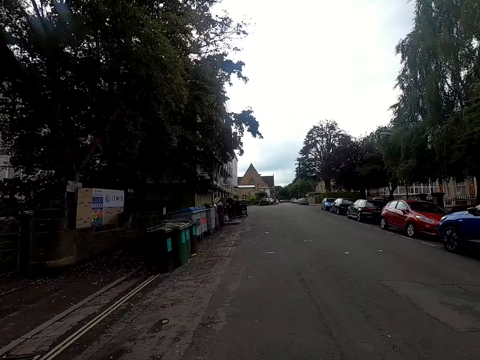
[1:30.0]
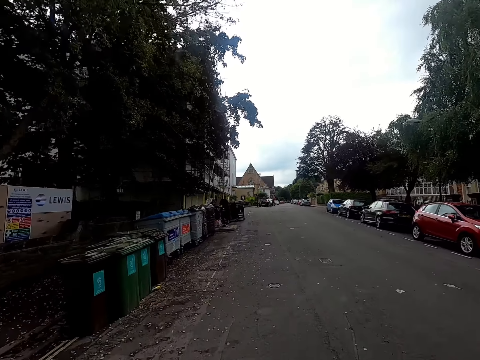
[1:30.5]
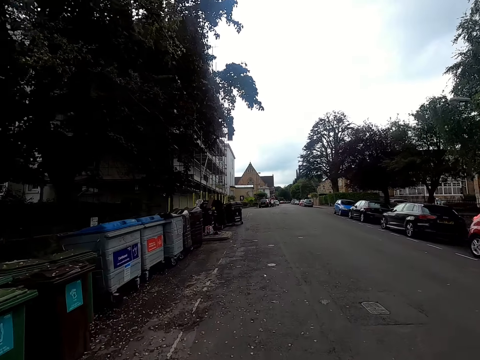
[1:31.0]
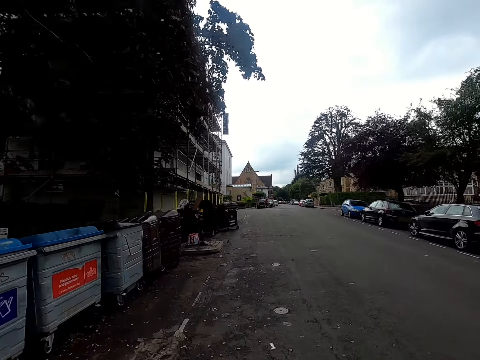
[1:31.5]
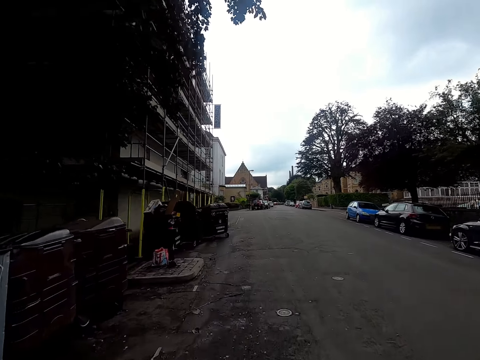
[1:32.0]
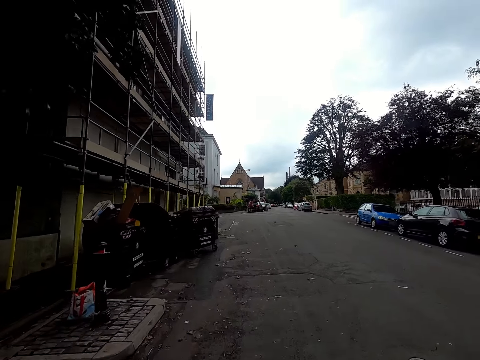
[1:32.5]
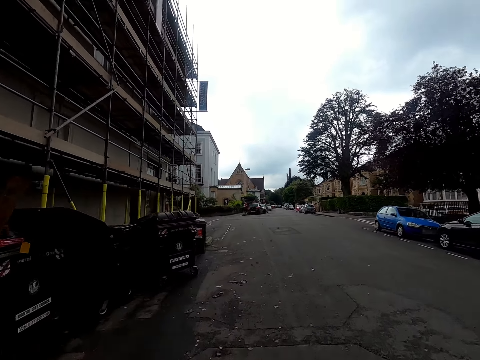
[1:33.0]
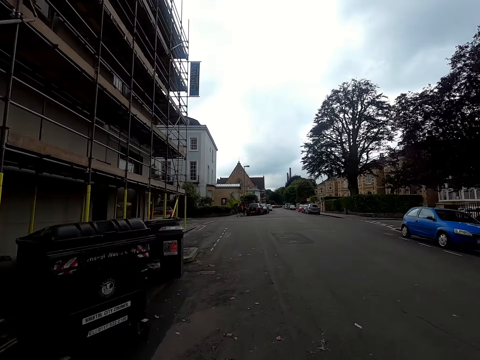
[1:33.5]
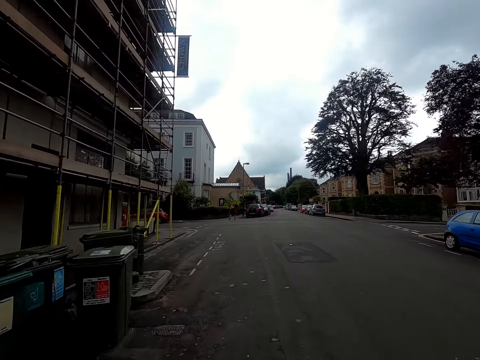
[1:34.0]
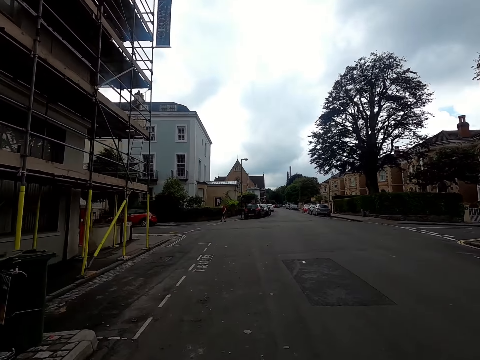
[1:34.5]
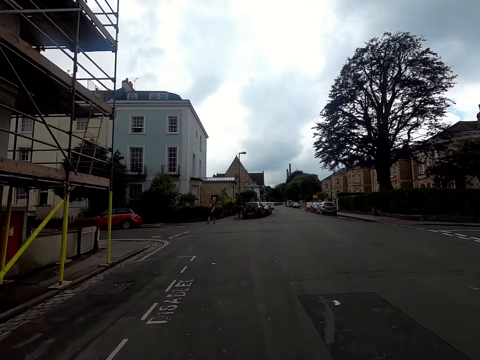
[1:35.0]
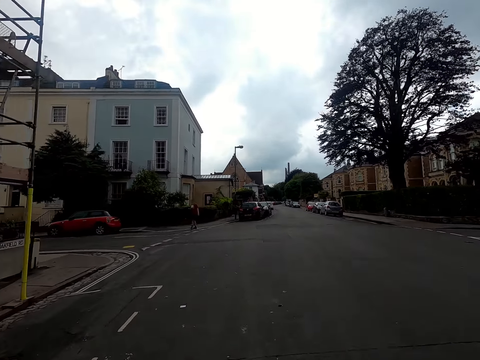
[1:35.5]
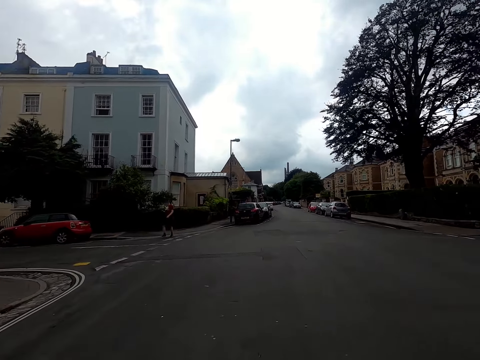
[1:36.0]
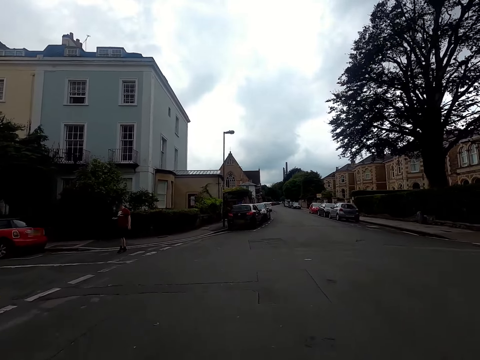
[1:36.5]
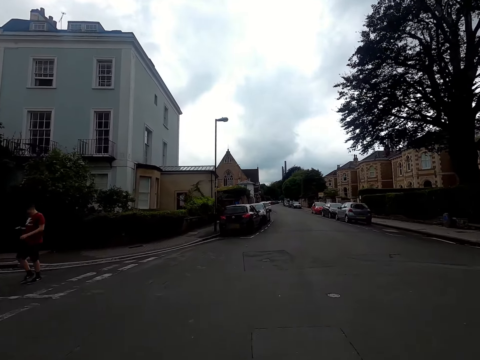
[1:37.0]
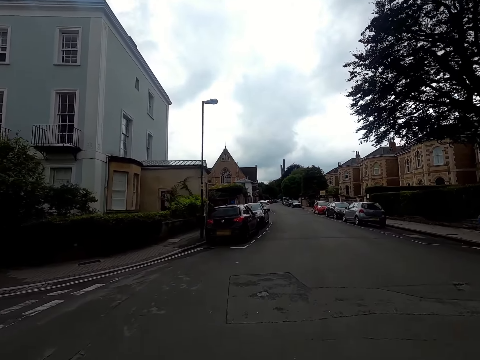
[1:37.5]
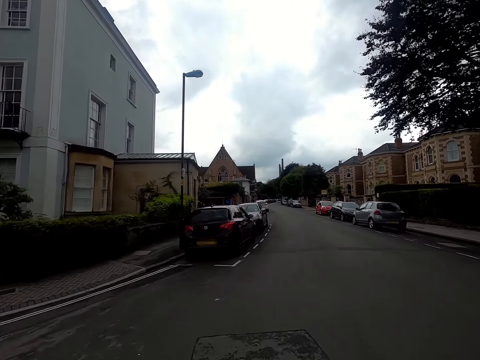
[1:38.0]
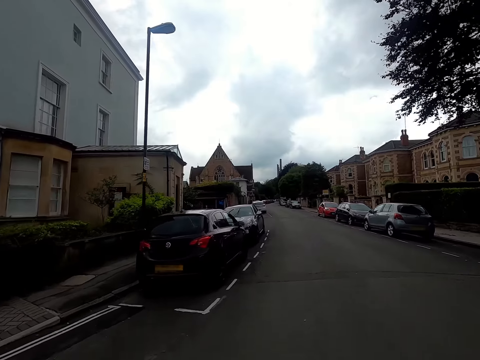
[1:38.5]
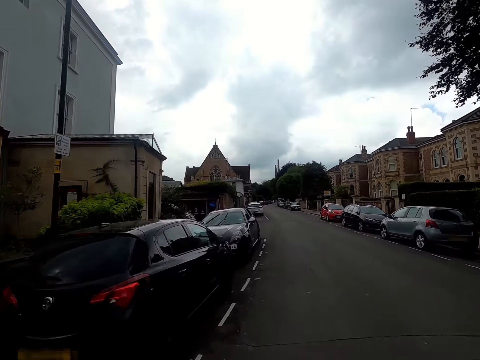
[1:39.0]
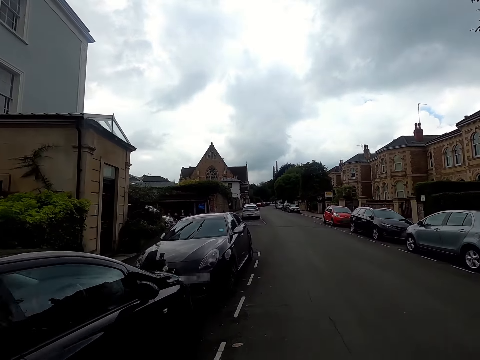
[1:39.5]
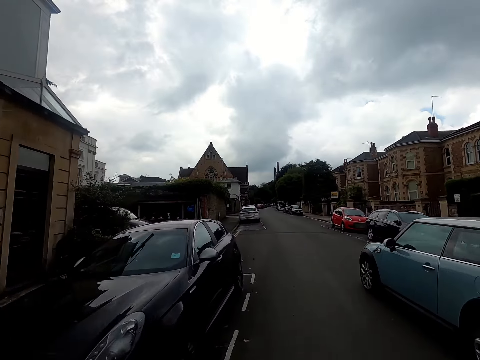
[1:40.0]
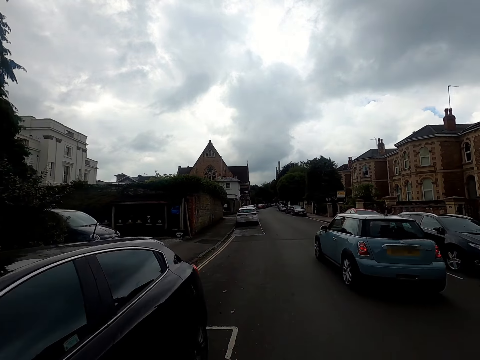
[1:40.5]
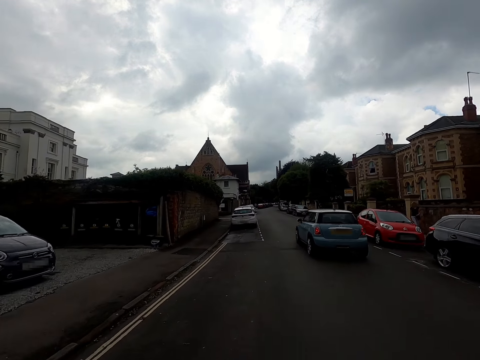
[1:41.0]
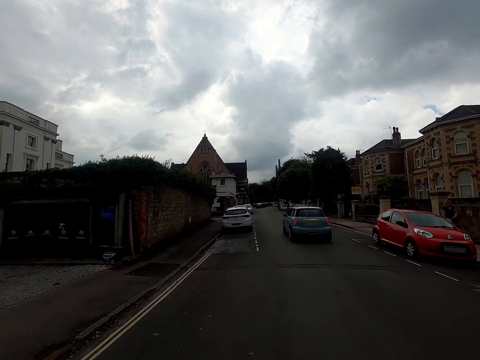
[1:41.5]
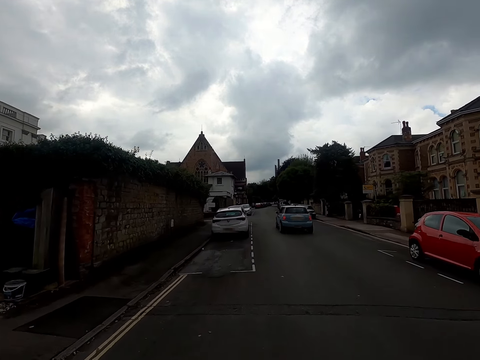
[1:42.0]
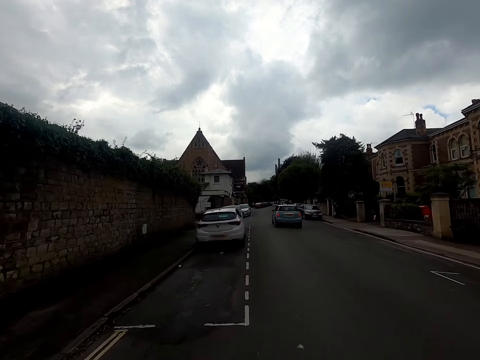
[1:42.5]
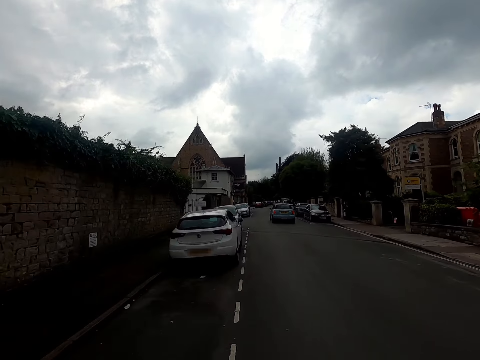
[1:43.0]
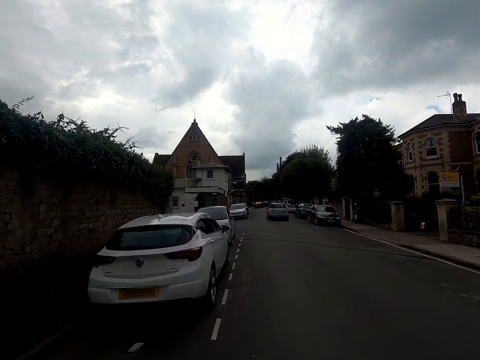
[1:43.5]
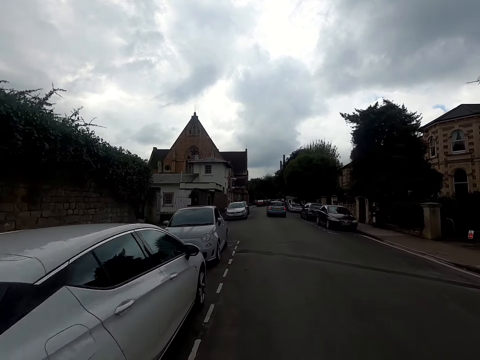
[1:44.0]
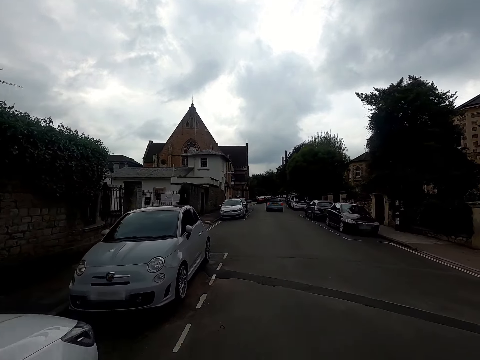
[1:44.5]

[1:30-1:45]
A man walks along the road. A blue car drives past the camera wearer on the road.

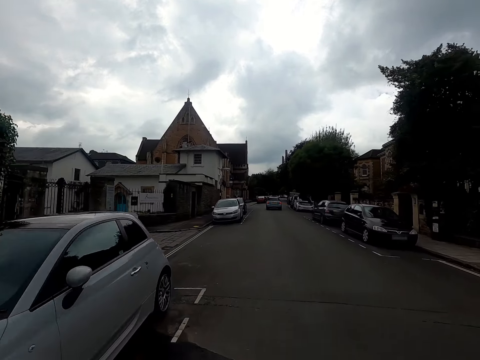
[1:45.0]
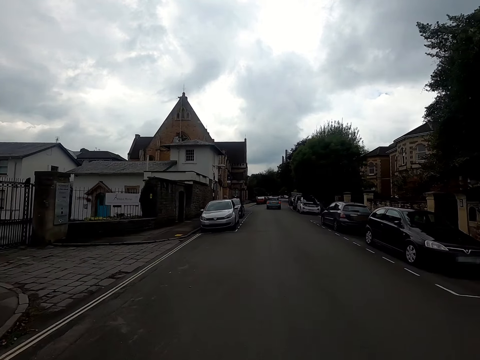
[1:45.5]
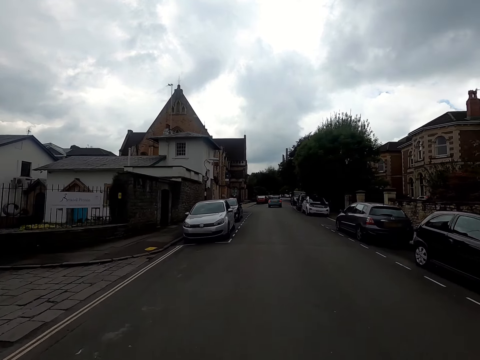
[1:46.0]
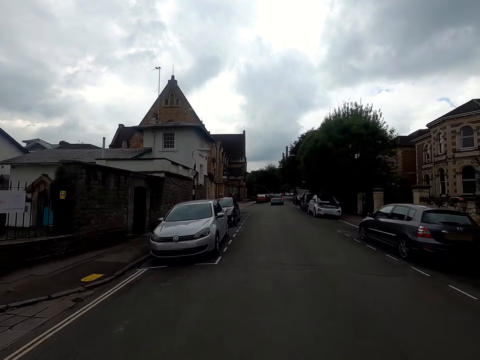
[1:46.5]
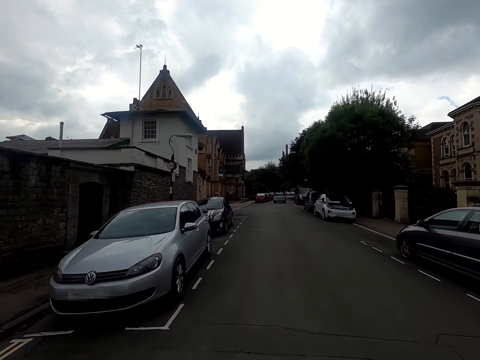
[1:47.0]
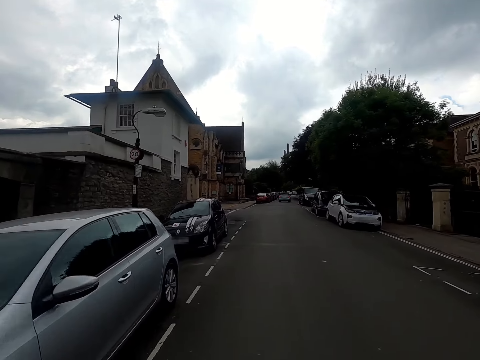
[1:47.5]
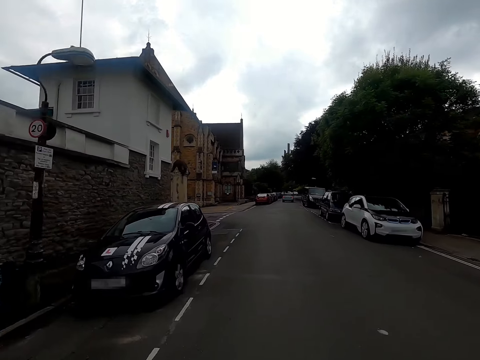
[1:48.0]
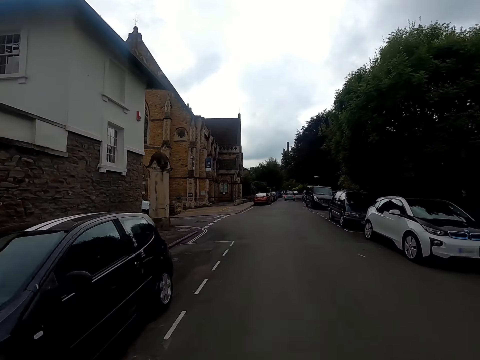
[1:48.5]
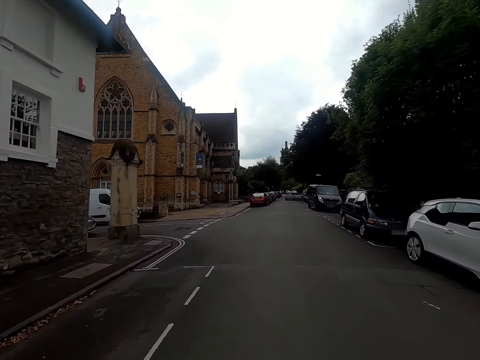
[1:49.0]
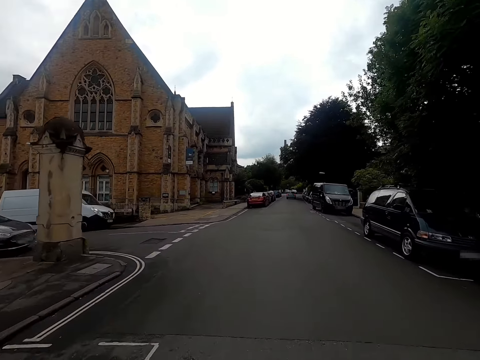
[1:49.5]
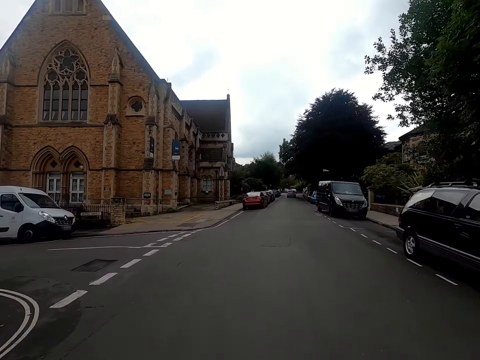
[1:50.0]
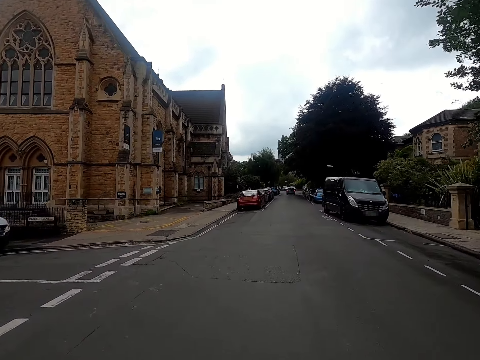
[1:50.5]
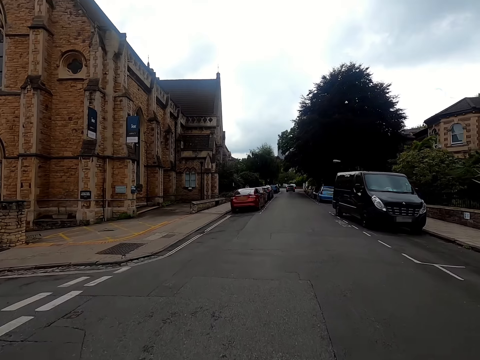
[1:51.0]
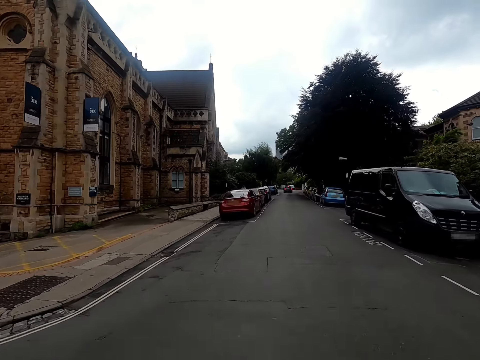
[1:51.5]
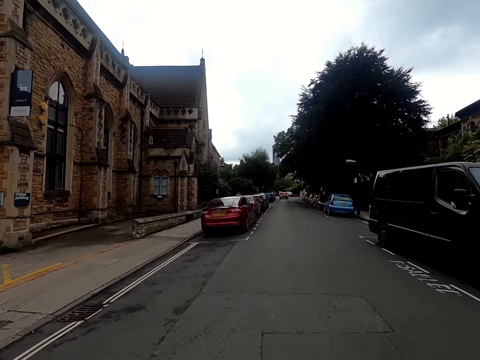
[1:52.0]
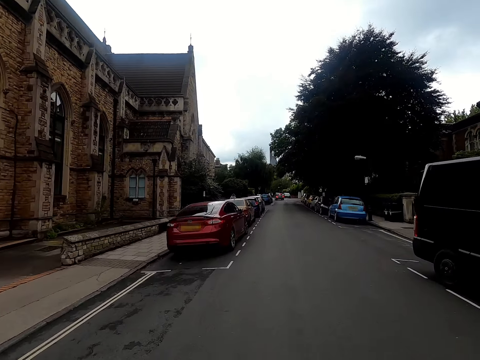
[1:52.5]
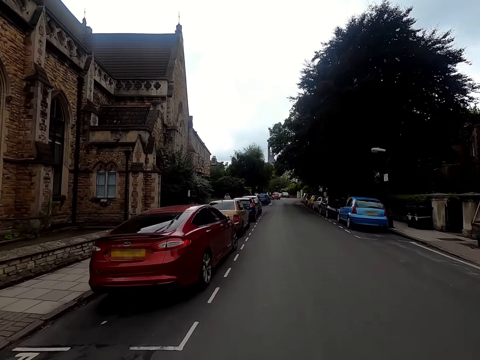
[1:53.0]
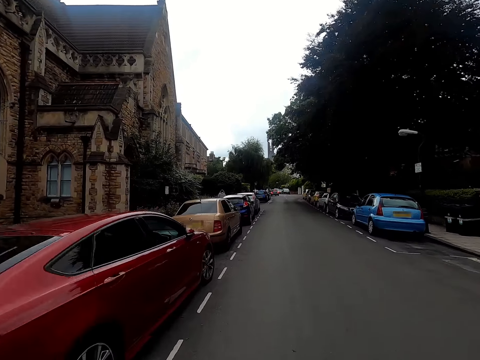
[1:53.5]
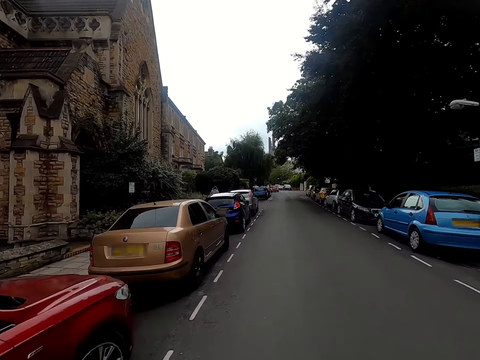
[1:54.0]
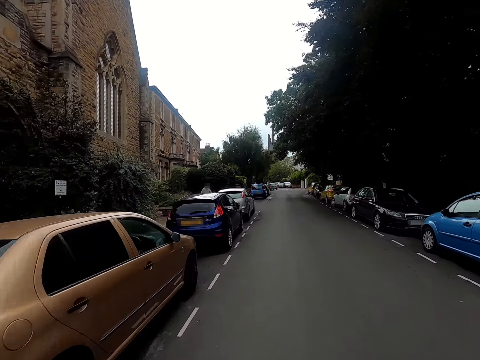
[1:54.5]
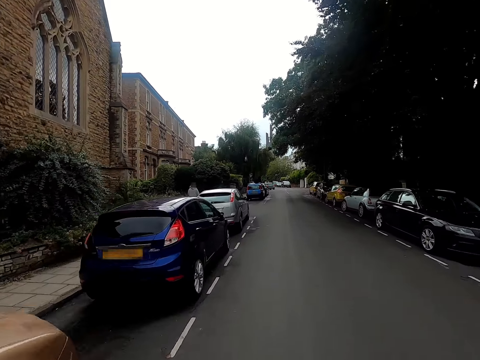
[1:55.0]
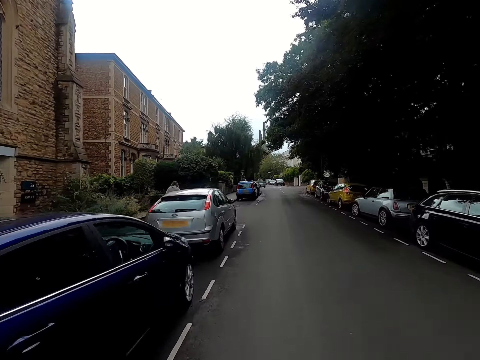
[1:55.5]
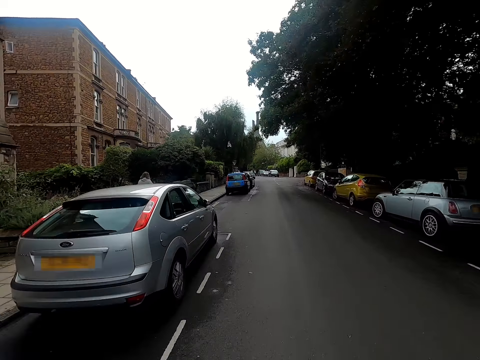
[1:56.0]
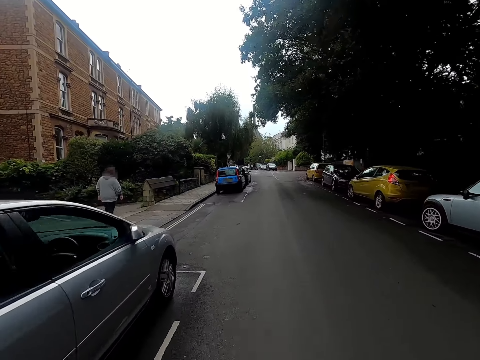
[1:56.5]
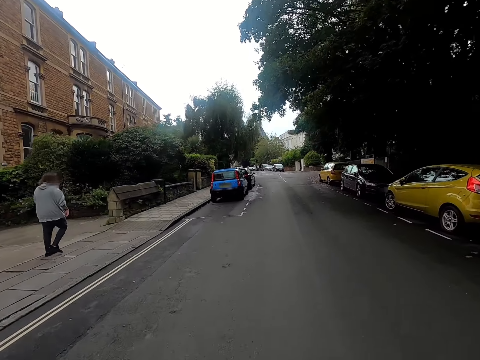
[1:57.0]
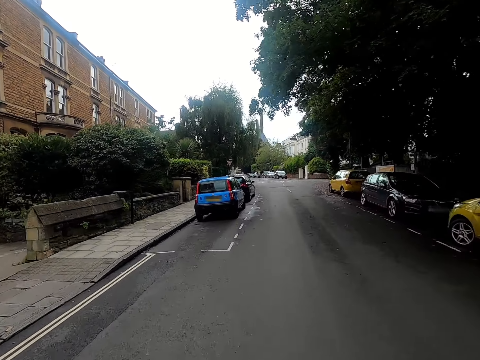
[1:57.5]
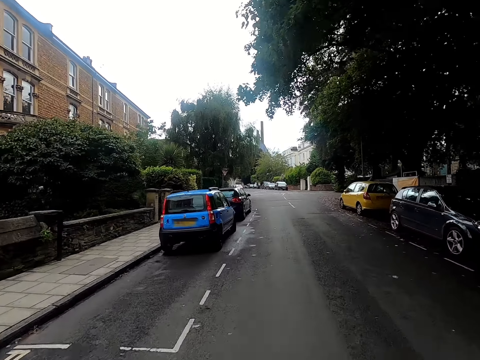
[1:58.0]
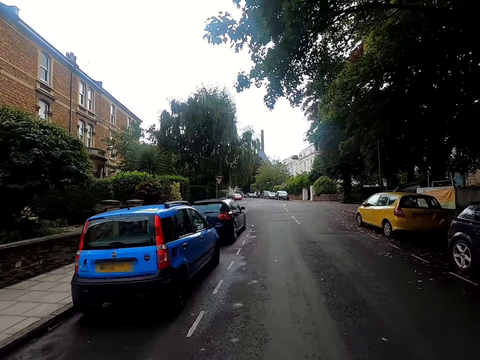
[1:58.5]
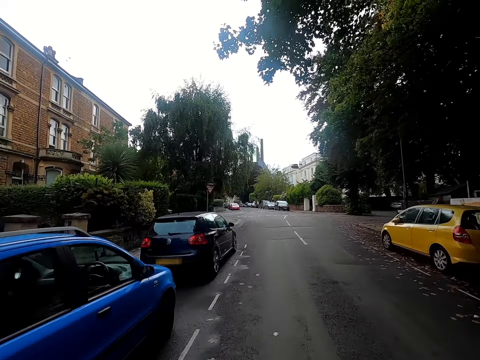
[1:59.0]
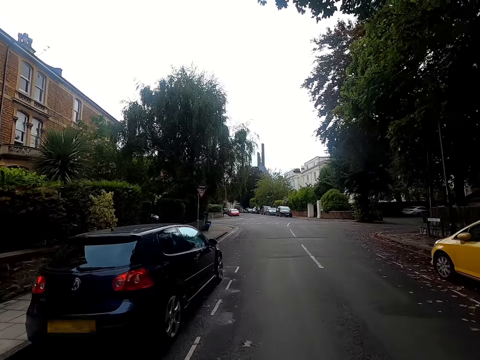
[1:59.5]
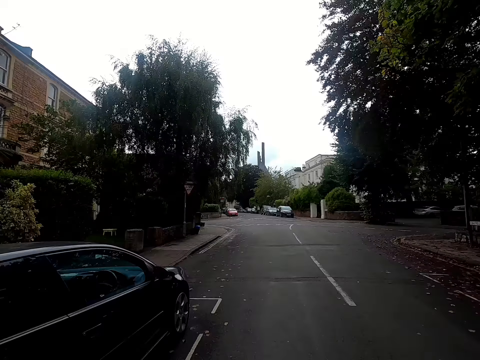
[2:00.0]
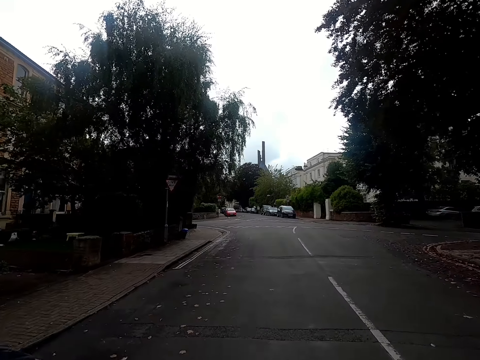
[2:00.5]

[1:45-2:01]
The camera wearer rides the bicycle past a woman on the road.
